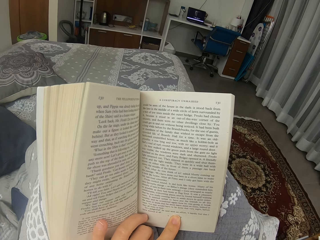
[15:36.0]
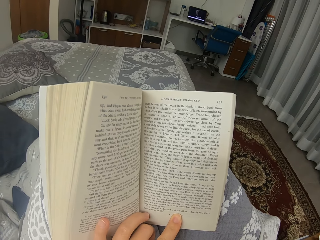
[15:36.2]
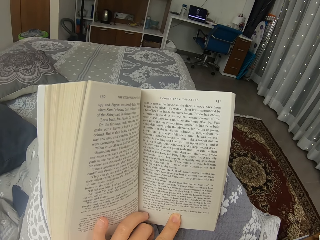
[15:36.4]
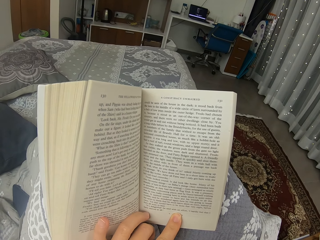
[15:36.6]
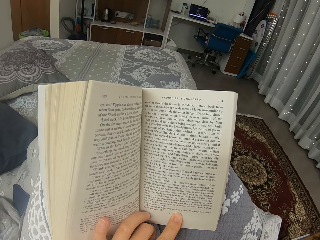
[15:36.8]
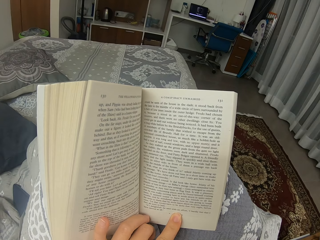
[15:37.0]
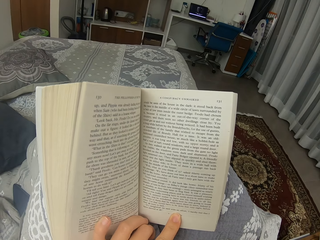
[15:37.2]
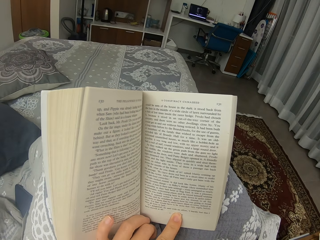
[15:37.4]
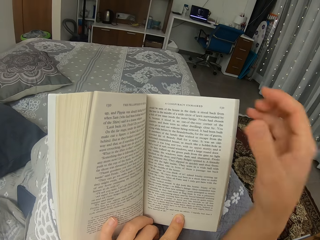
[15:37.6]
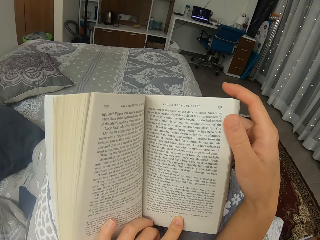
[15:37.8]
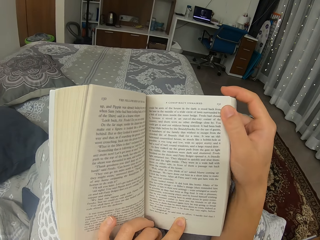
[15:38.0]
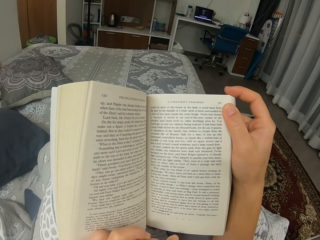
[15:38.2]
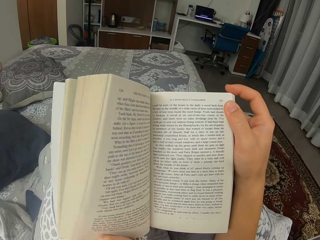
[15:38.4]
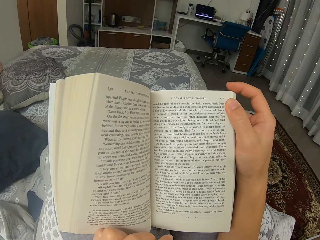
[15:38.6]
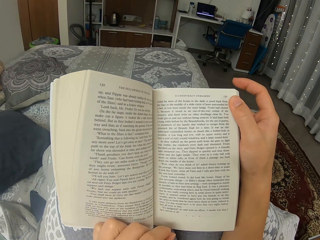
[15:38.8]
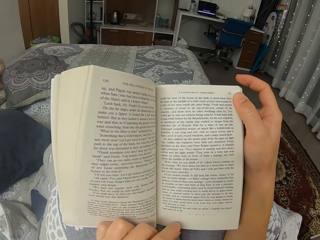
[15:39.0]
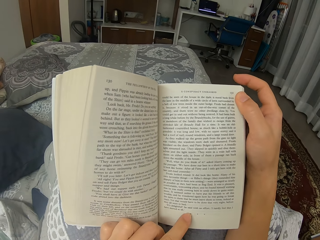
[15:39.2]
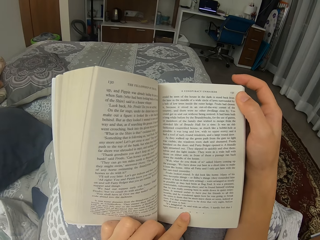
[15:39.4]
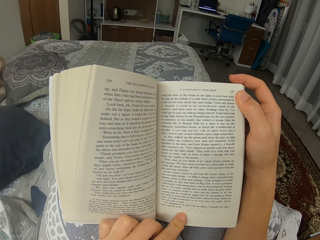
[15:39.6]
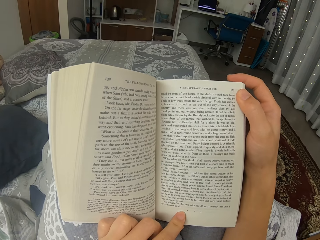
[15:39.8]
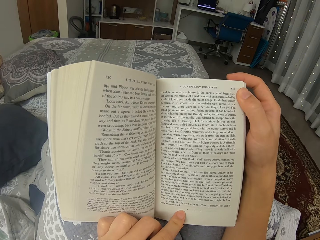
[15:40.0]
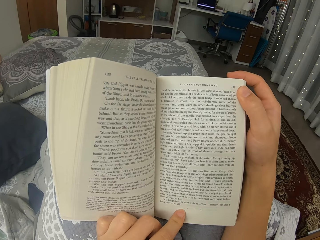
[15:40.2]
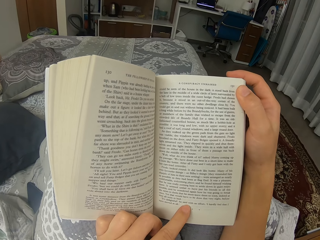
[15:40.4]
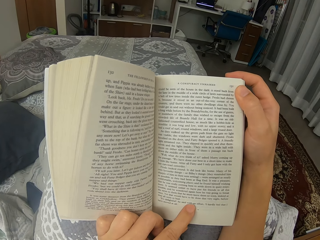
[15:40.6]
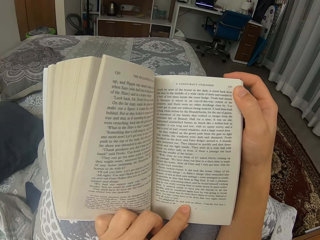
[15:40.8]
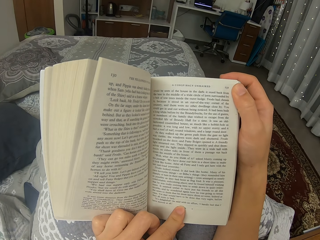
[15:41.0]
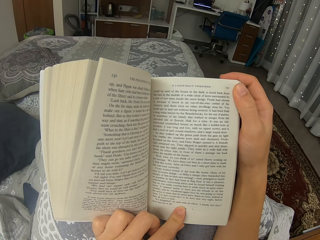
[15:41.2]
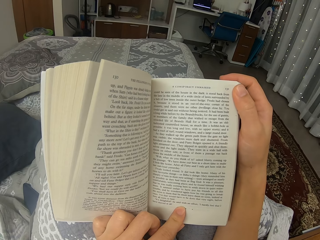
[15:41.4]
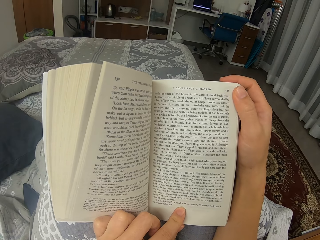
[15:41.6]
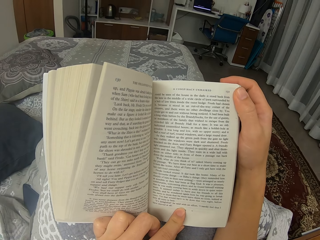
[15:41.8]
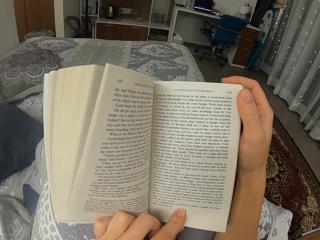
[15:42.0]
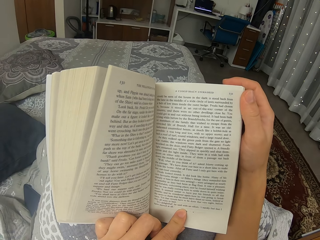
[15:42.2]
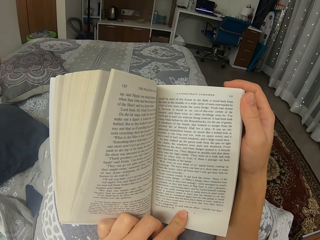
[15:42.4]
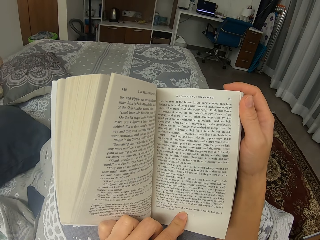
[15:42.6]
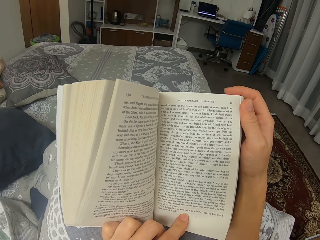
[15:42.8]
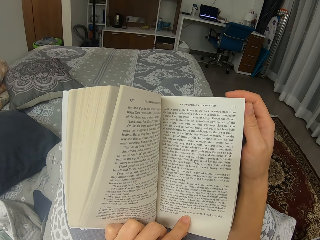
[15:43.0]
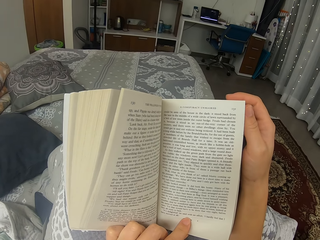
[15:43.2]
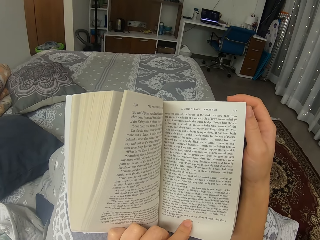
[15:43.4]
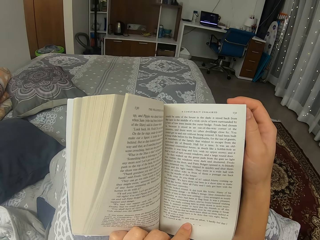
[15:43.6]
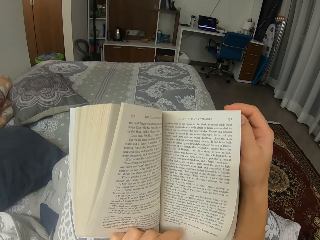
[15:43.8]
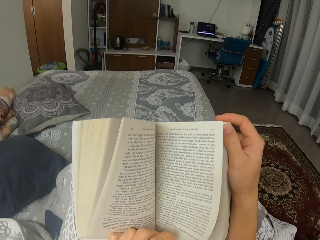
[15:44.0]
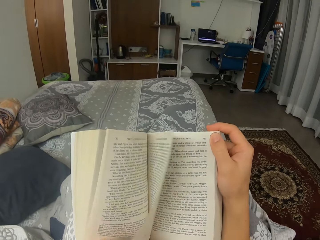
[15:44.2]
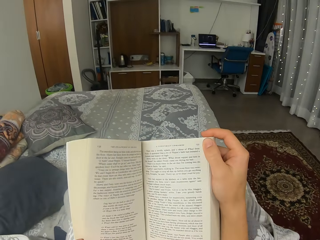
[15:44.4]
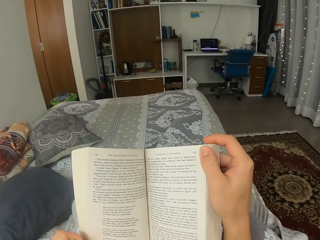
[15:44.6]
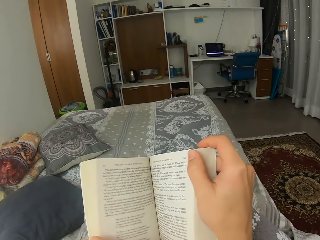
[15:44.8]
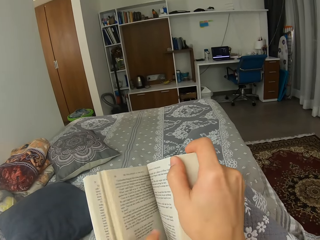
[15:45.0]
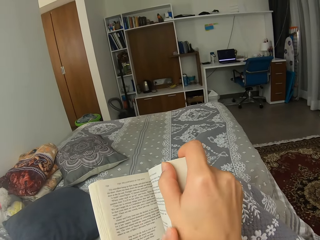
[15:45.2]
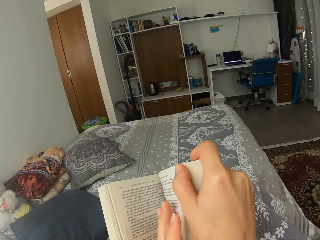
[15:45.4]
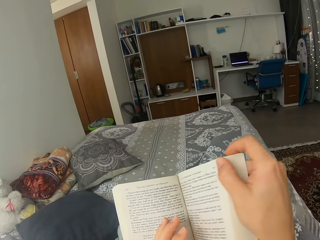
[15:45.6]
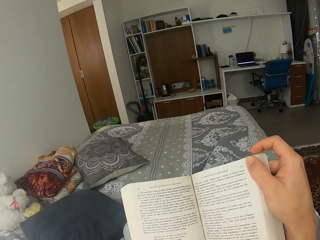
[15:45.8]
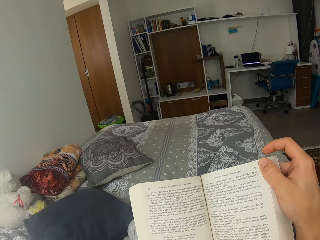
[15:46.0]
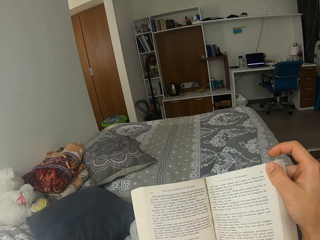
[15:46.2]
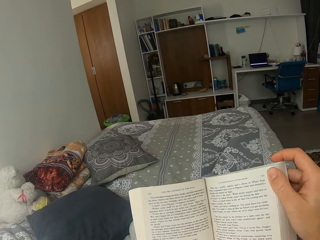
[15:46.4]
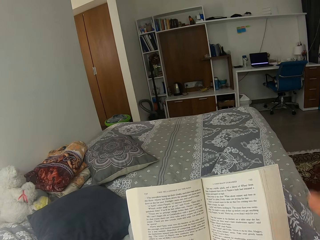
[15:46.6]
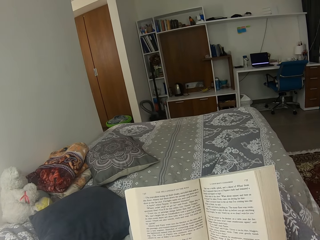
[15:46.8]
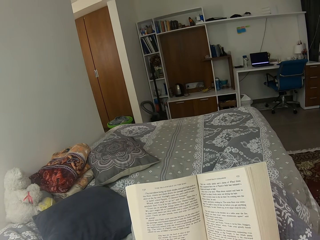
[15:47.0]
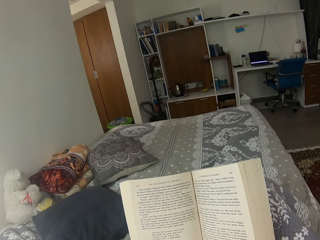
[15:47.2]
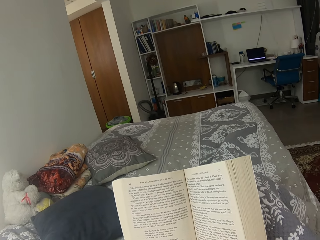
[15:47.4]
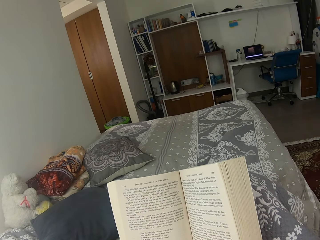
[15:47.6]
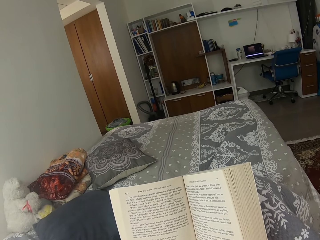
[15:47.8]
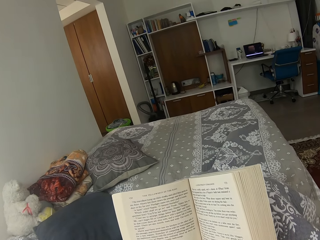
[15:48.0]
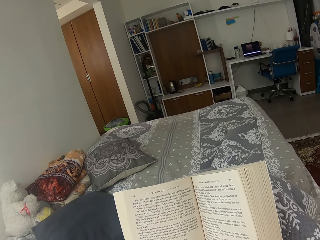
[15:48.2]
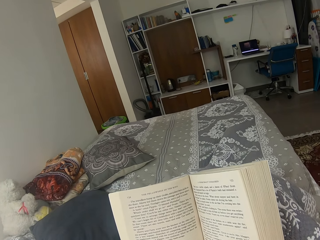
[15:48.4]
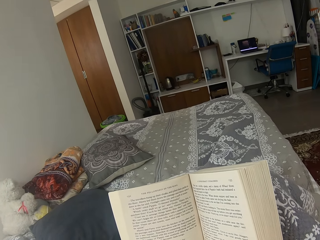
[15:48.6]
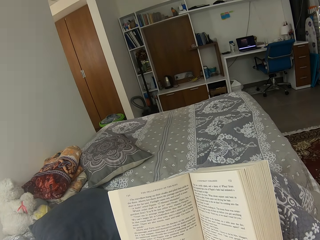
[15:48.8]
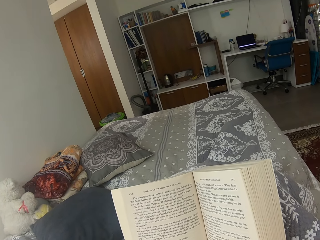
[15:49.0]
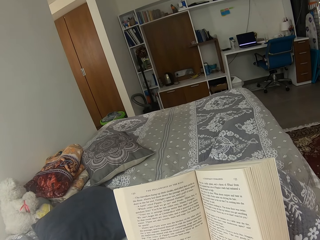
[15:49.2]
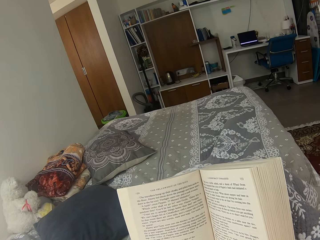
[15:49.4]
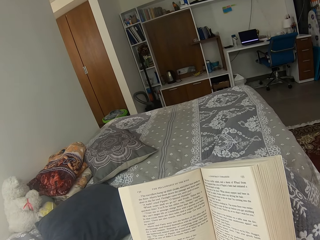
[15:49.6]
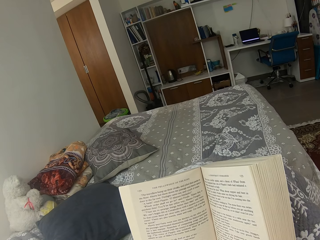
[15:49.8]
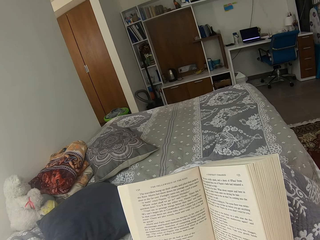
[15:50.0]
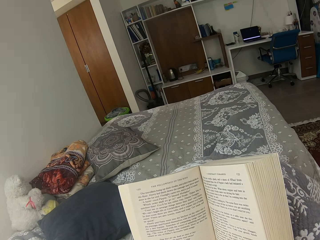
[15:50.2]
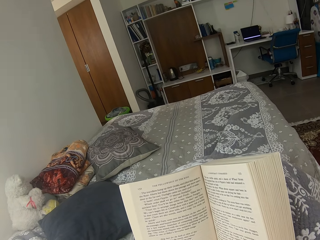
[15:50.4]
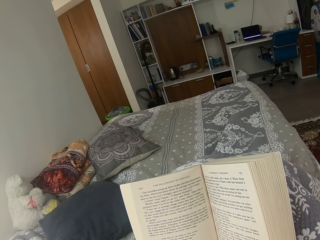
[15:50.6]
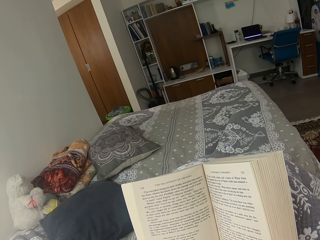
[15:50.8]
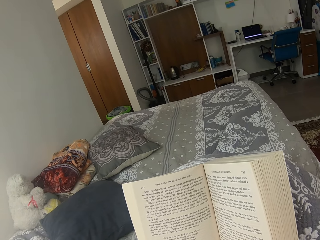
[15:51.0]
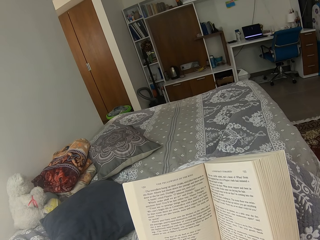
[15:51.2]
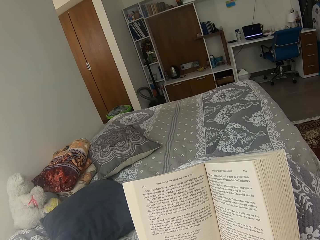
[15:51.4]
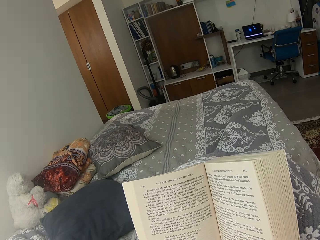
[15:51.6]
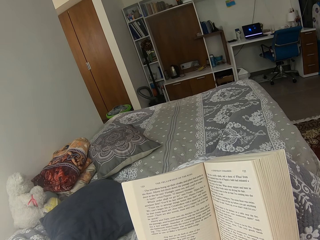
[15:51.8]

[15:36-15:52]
The camera wearer holds the book with both hands. She reads a novel. She opens the pages of the book. She reads the novel. She moves her legs.

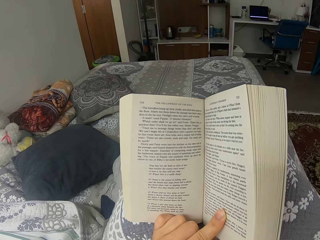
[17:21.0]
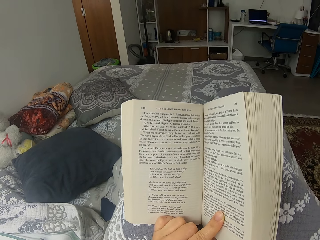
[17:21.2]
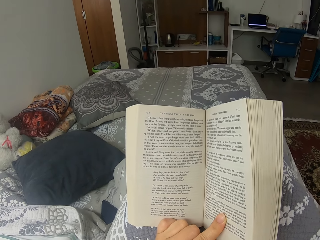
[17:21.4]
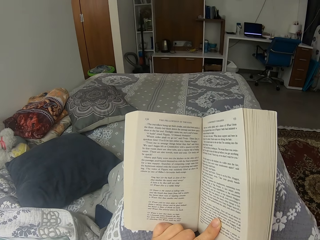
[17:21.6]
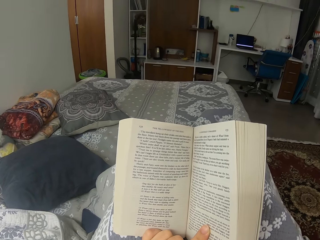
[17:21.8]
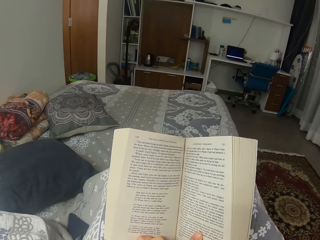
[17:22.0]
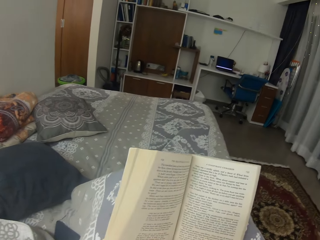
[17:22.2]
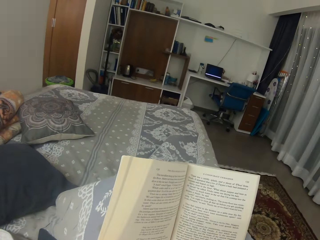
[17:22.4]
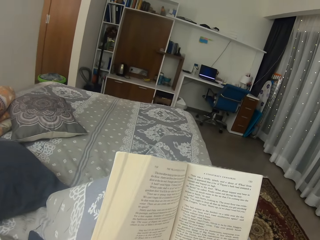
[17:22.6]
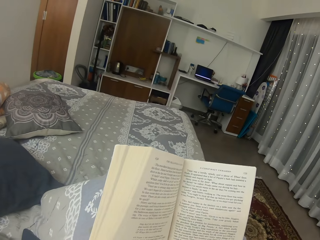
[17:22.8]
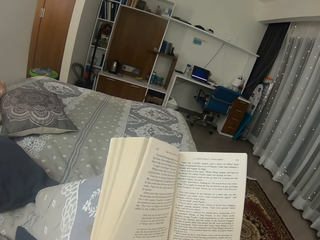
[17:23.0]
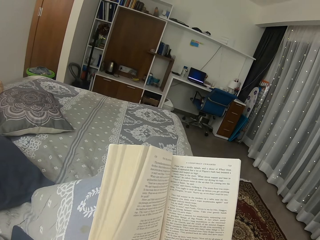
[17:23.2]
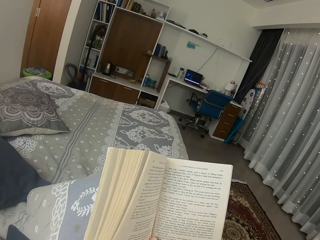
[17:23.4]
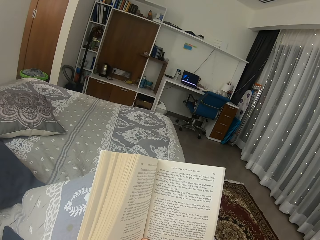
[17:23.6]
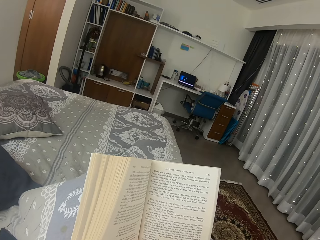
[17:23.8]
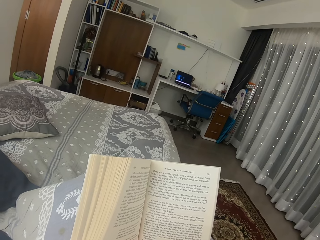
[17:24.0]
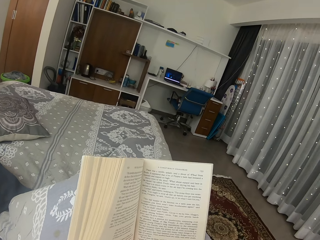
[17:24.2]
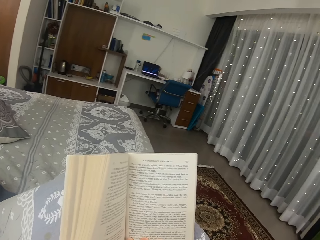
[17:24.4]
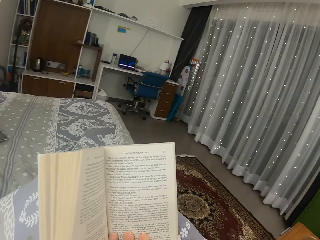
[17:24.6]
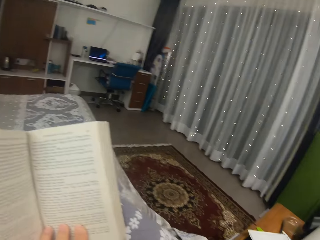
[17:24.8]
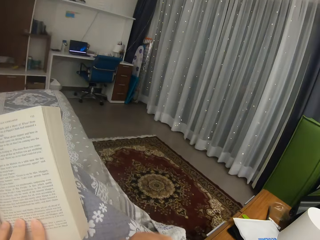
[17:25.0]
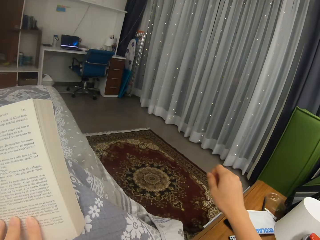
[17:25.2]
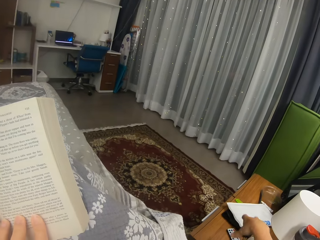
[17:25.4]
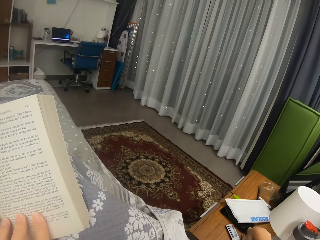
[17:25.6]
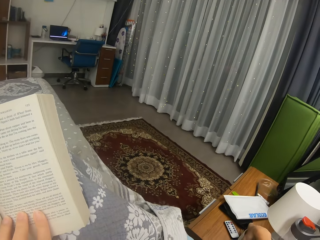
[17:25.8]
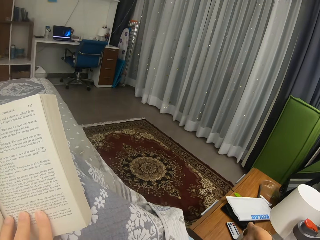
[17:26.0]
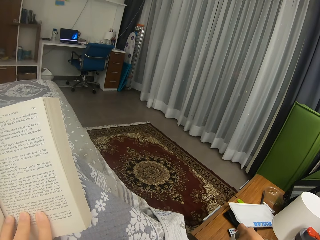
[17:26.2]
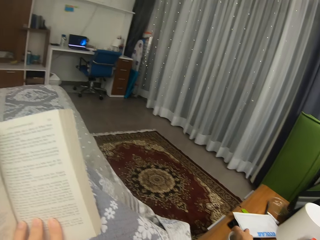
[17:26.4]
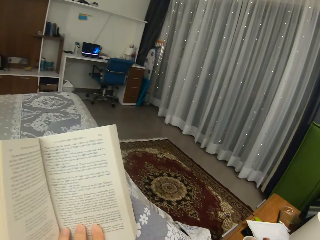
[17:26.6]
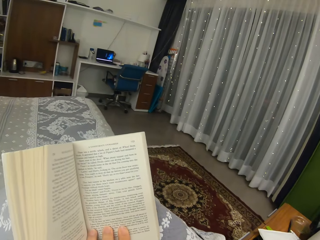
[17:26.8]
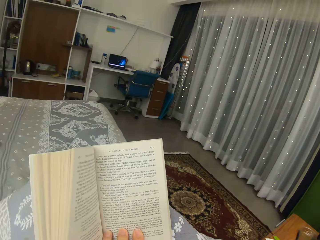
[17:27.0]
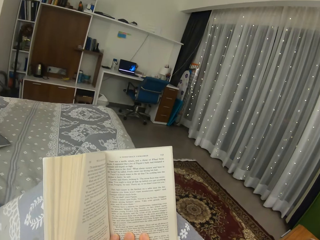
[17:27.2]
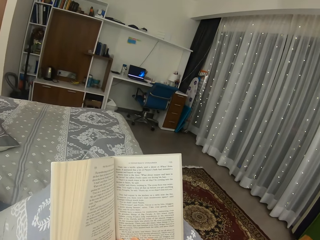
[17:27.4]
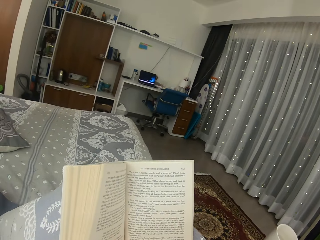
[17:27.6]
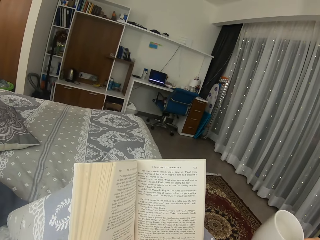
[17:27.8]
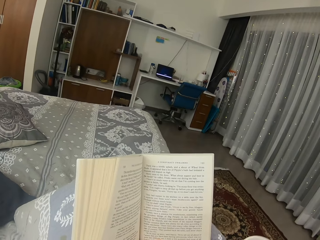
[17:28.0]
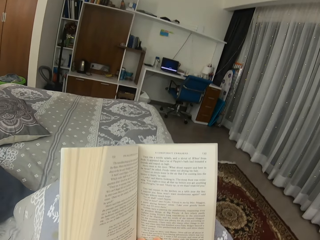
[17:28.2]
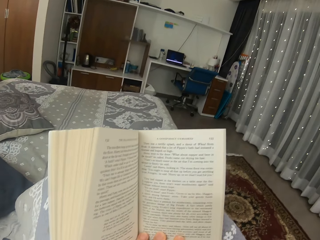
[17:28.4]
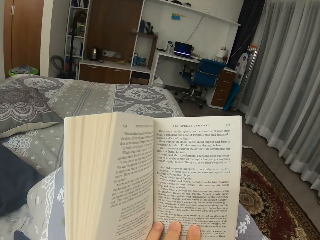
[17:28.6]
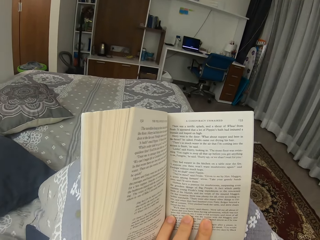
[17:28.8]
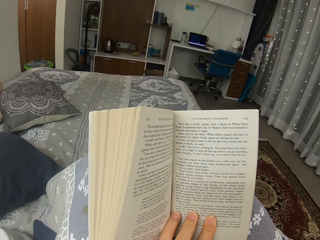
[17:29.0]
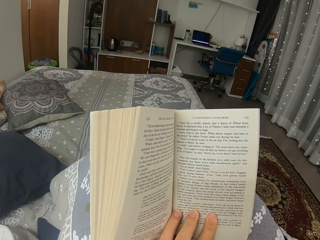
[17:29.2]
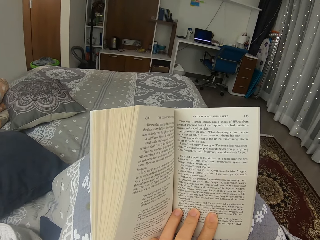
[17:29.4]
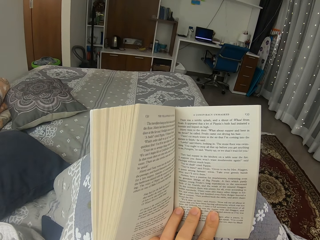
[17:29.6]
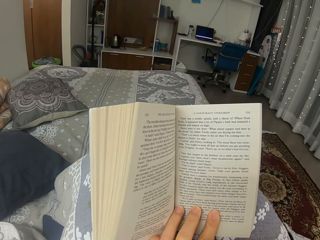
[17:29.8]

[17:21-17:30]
The camera wearer looks around the room. They pick up a cup of tea from the table. They drink tea from the cup. They read a novel.
